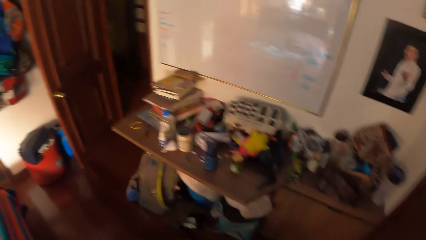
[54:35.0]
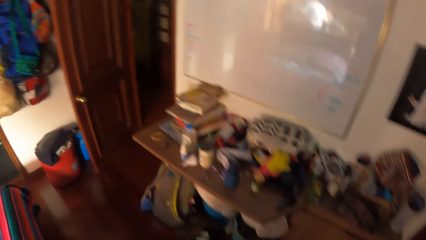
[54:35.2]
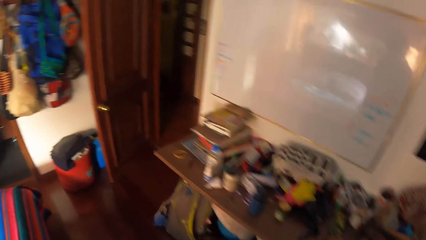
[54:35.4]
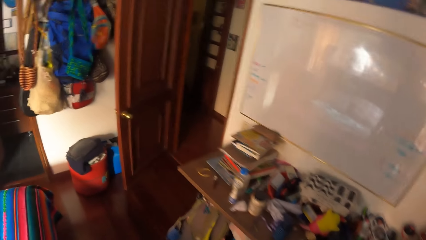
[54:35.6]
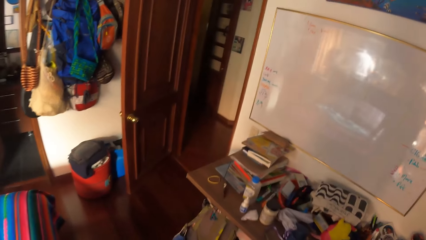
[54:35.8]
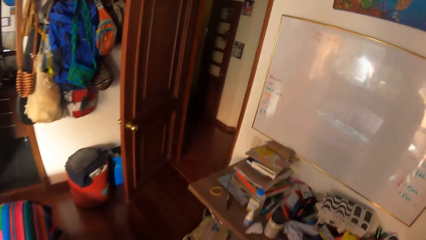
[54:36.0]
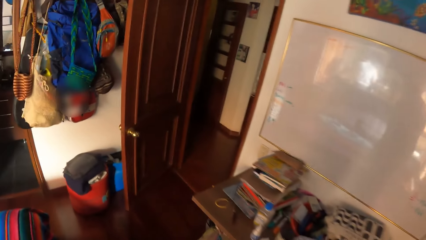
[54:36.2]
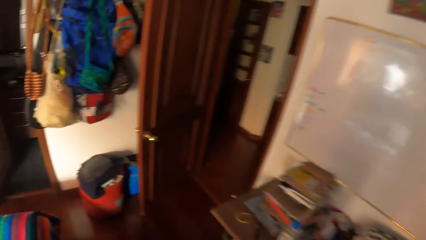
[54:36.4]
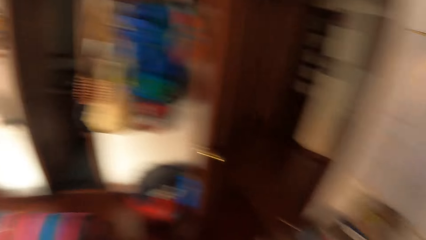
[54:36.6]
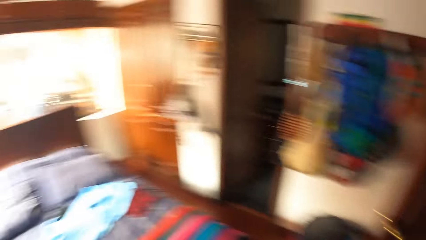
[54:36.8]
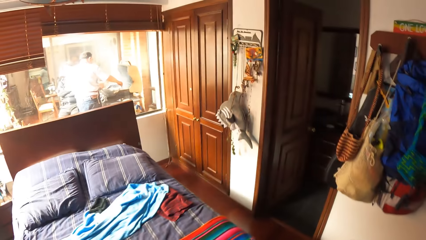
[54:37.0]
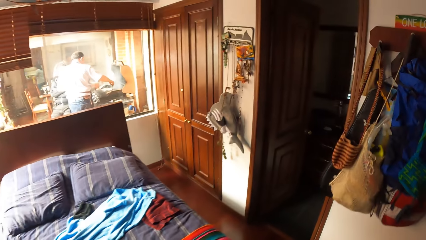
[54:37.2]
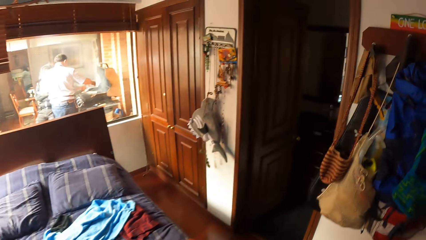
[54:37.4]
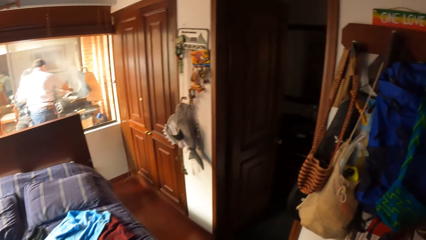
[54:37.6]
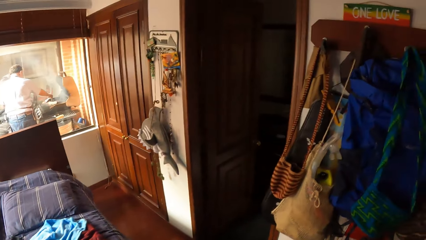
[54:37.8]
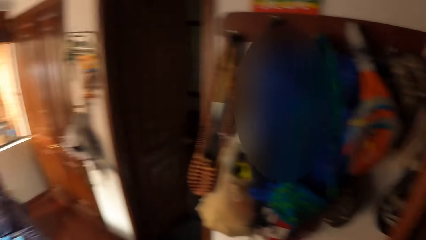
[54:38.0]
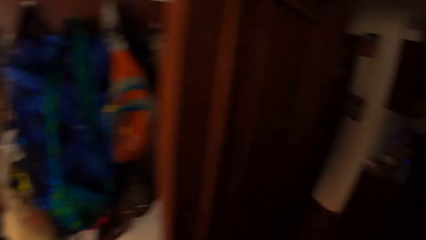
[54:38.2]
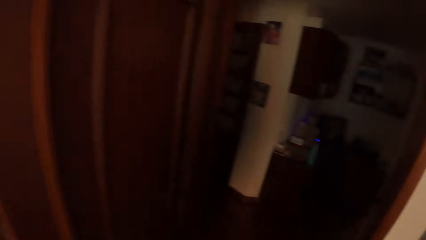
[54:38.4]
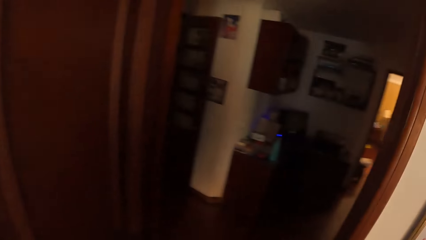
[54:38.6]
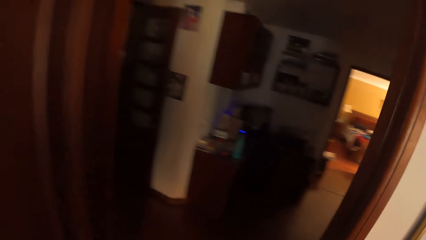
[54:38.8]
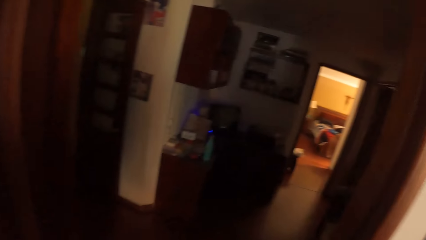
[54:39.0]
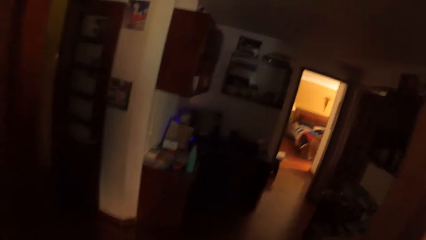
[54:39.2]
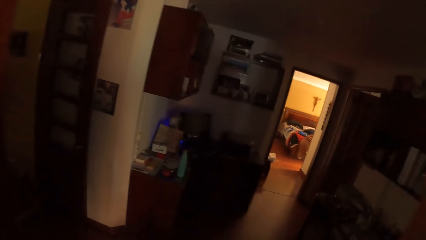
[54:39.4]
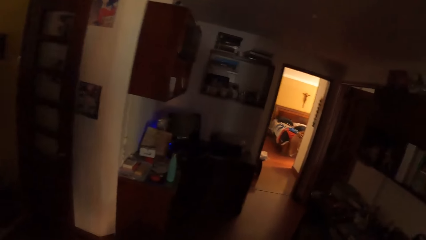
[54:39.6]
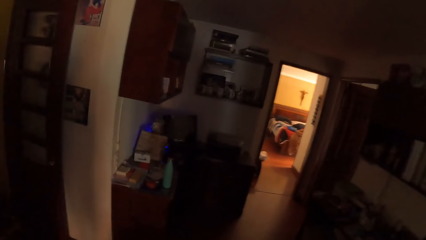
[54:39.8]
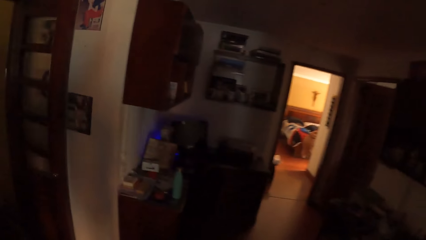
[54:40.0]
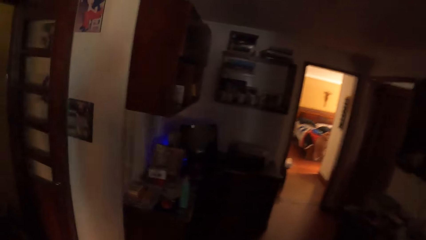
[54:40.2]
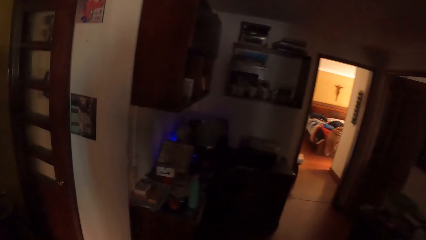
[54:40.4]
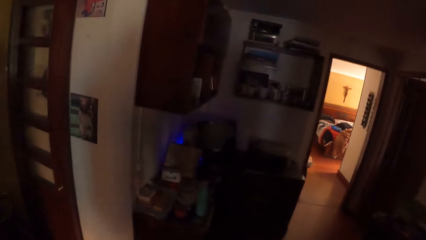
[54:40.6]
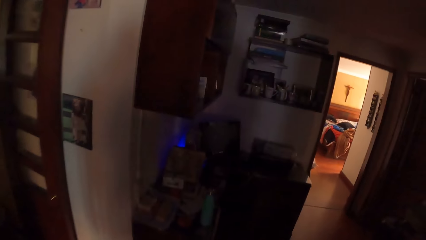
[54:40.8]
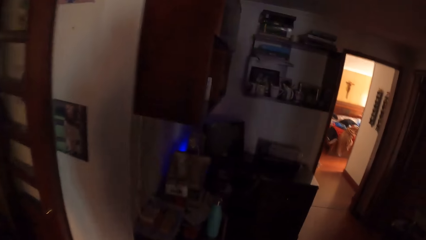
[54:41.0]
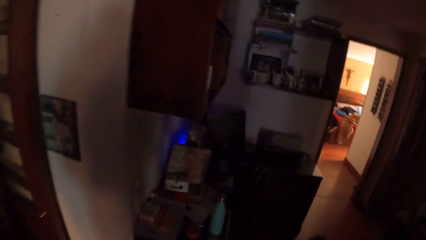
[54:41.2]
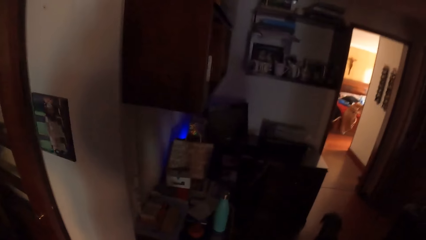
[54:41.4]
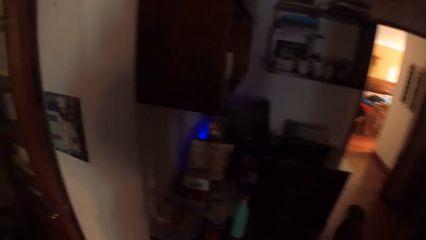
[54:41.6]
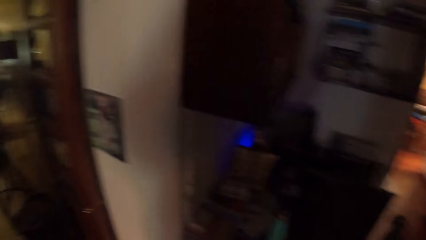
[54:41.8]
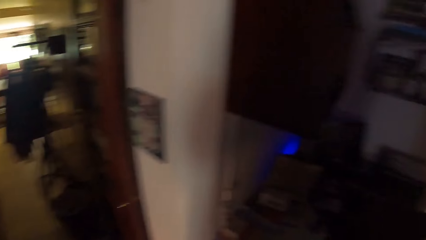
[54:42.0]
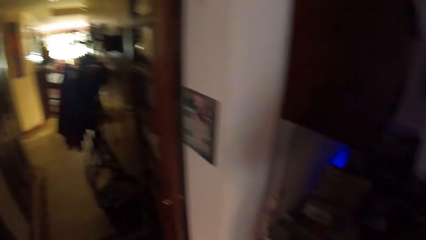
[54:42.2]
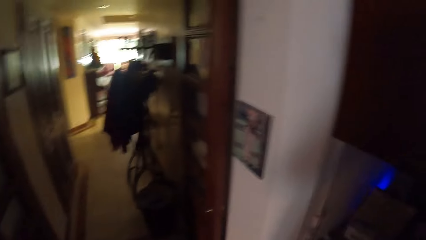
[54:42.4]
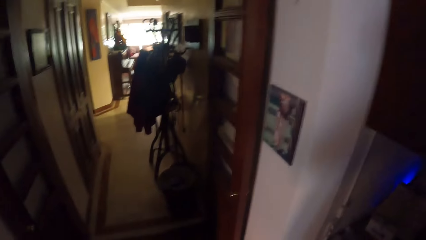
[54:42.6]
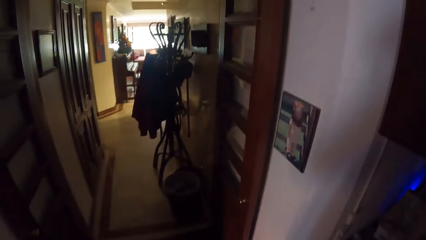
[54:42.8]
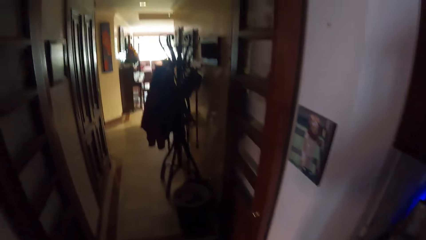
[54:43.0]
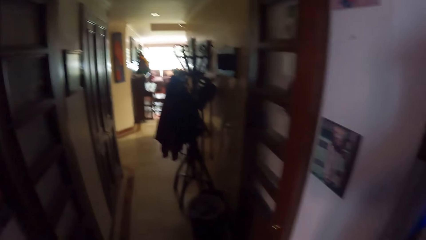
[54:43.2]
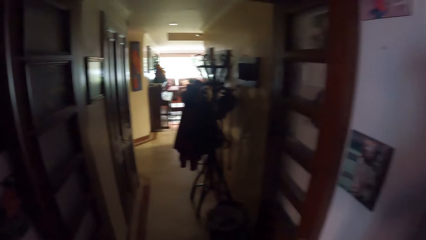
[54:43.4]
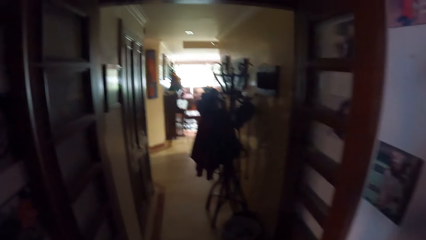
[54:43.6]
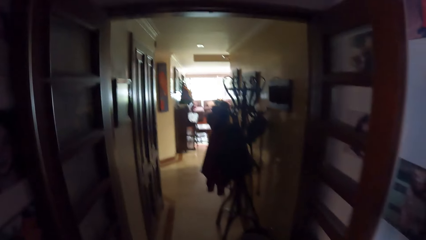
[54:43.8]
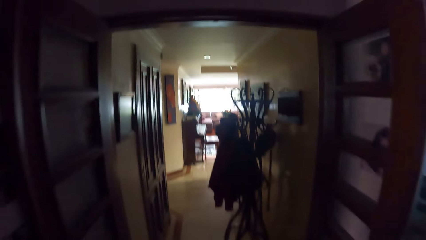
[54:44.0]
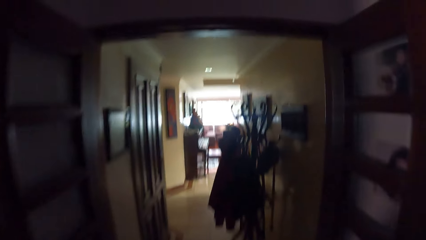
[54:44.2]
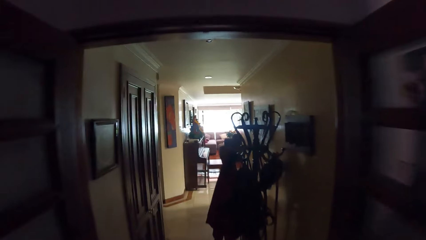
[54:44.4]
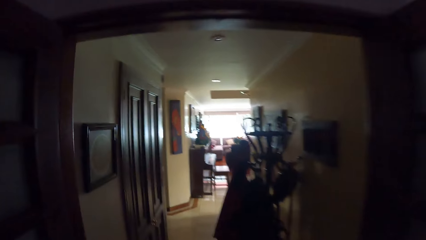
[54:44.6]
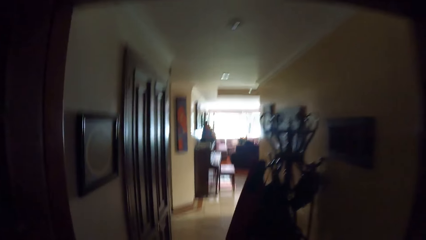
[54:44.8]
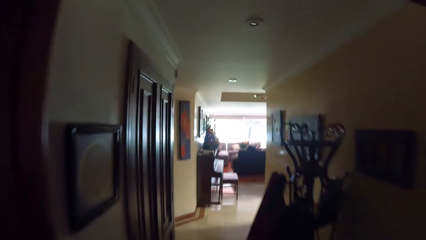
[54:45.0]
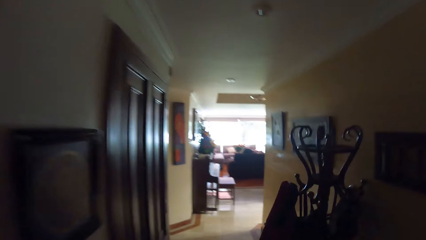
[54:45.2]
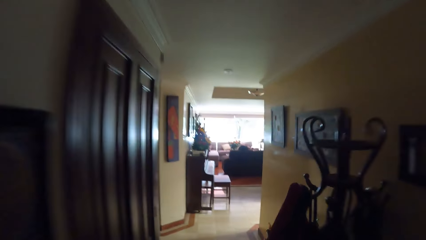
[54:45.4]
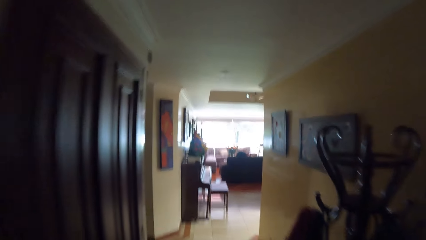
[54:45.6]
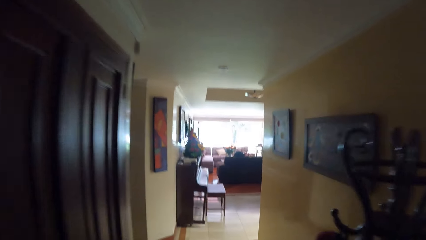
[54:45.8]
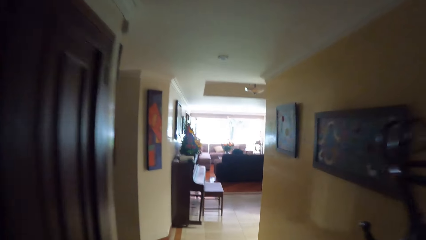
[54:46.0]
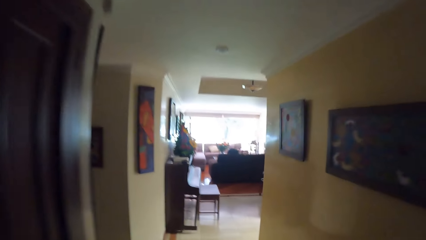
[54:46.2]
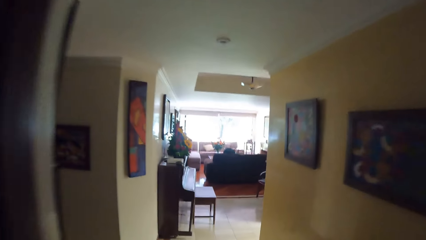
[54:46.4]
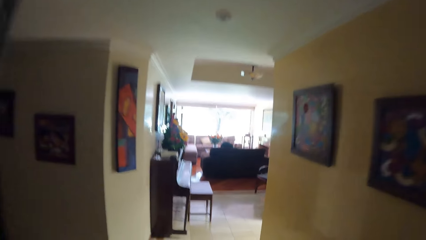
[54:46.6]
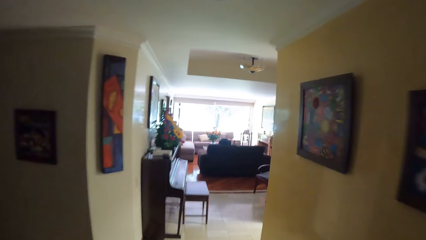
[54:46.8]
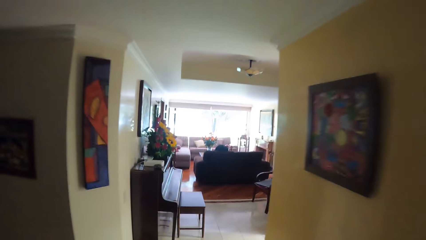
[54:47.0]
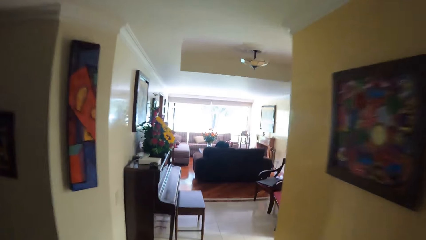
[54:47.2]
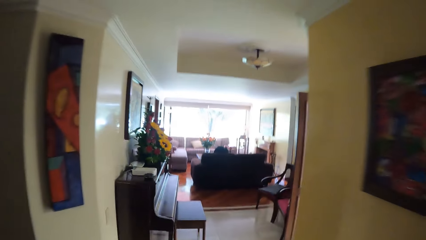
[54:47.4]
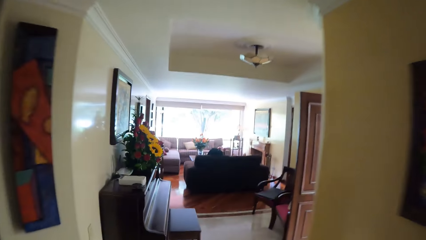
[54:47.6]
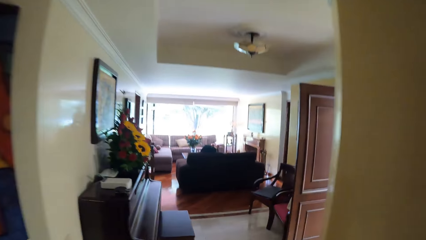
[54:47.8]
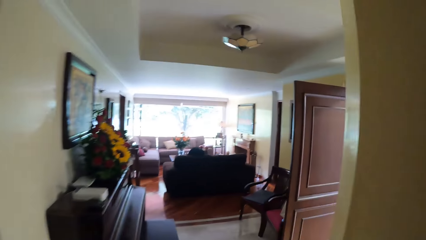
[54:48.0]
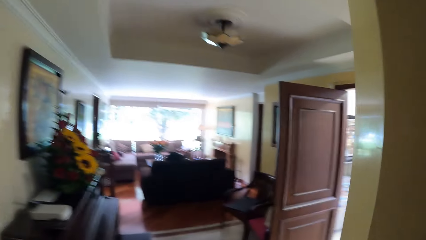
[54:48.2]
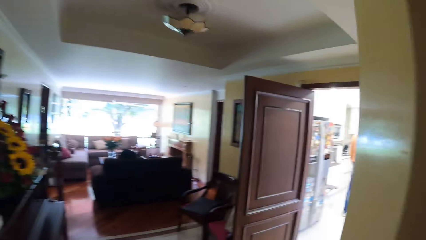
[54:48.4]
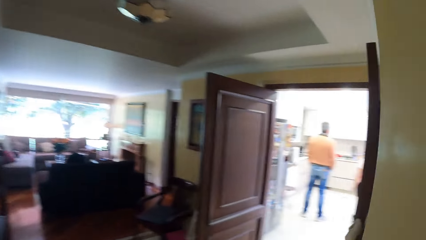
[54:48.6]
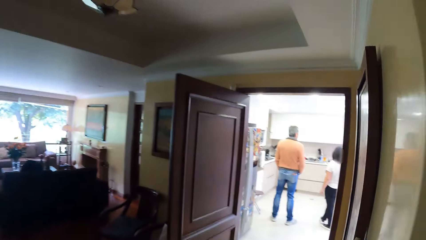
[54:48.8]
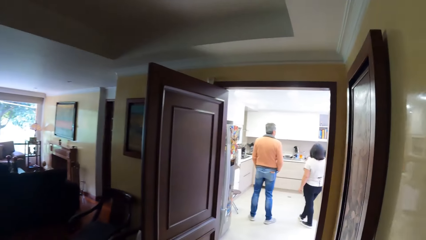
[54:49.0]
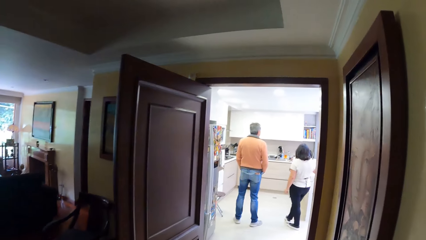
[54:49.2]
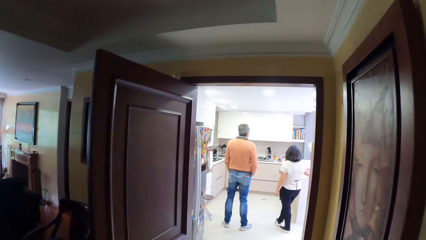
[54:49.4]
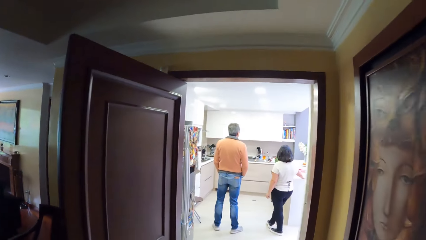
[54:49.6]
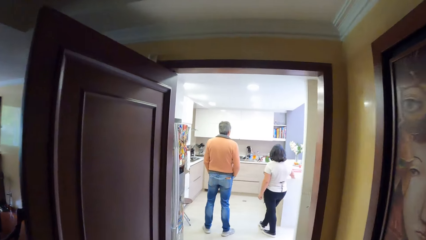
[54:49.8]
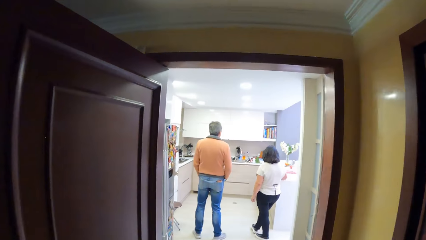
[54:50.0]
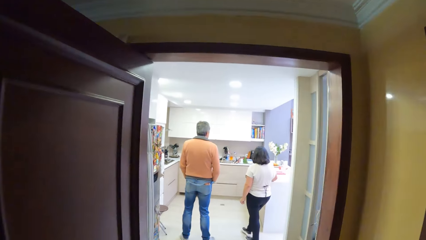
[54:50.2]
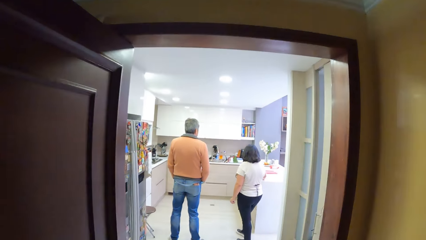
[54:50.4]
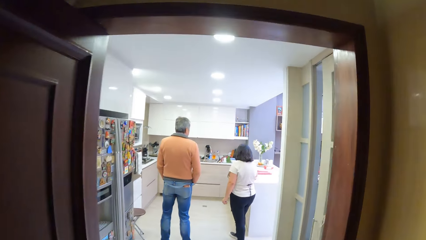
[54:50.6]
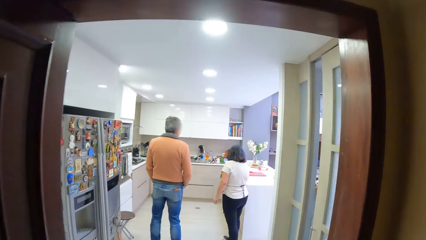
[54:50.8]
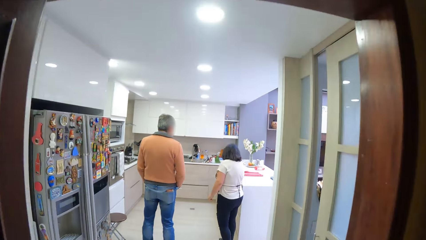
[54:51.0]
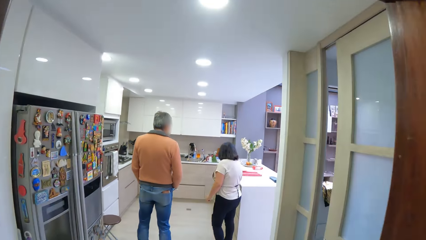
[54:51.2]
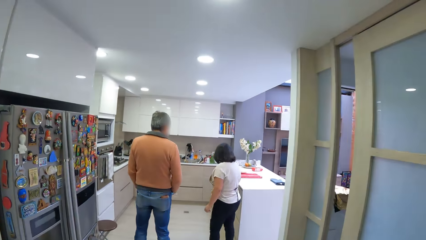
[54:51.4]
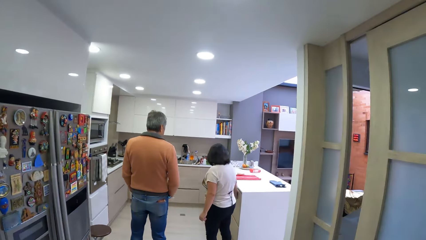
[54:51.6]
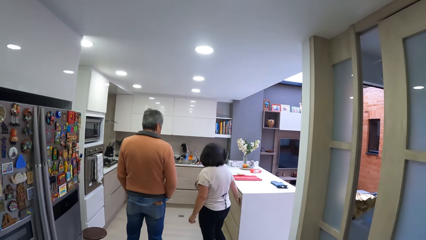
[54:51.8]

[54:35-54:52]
The camera wearer looks around. They walk around the room.
